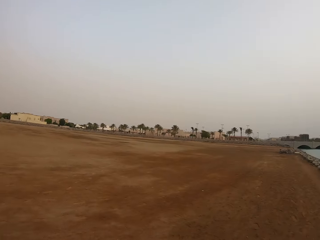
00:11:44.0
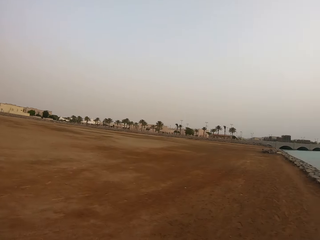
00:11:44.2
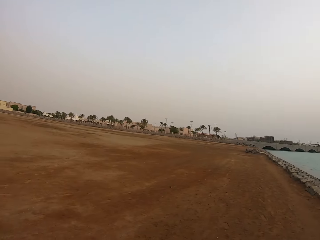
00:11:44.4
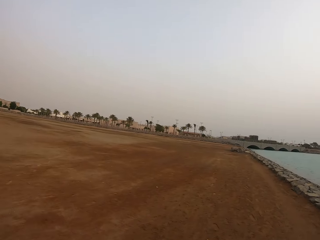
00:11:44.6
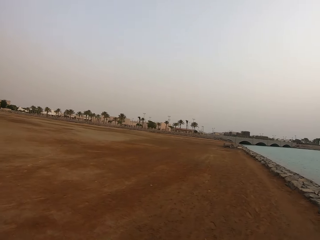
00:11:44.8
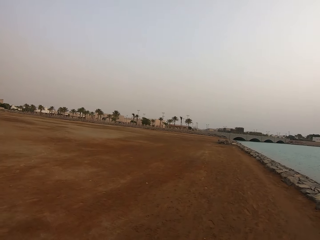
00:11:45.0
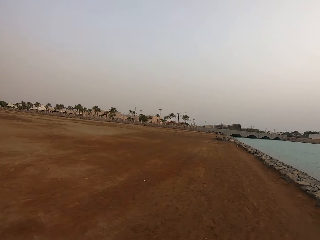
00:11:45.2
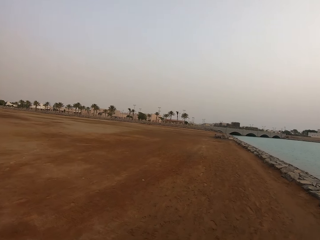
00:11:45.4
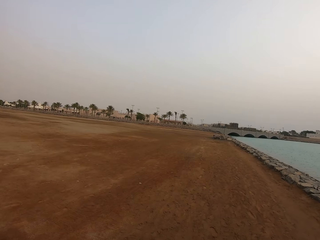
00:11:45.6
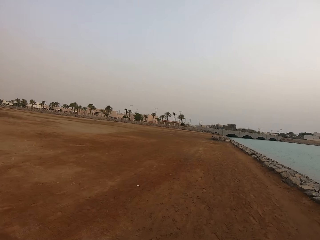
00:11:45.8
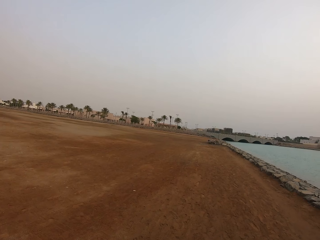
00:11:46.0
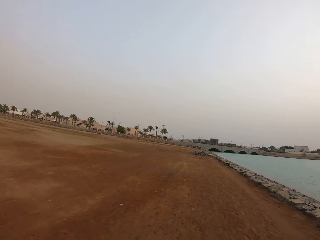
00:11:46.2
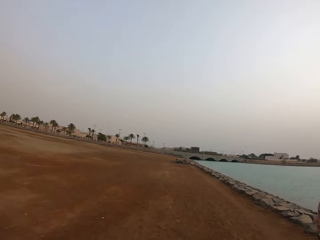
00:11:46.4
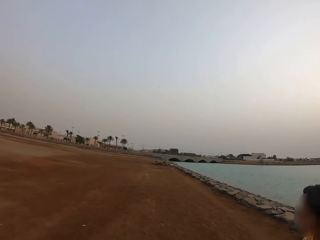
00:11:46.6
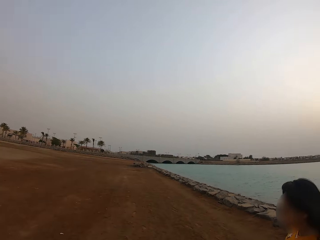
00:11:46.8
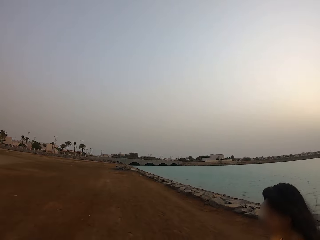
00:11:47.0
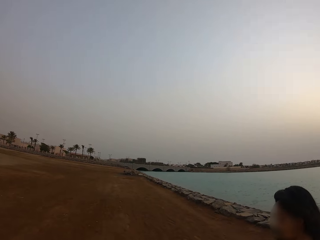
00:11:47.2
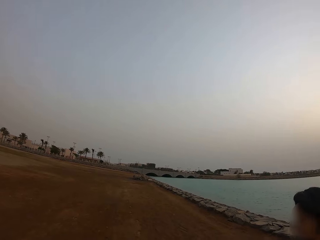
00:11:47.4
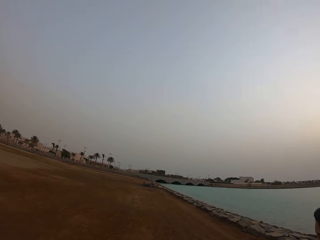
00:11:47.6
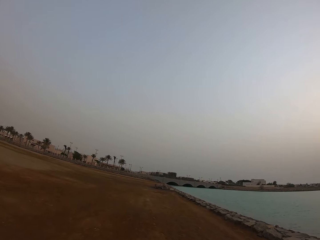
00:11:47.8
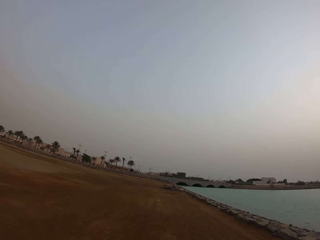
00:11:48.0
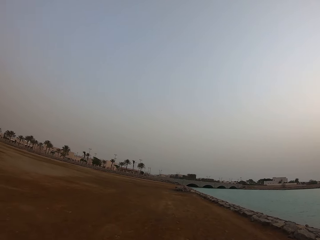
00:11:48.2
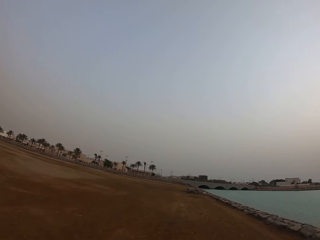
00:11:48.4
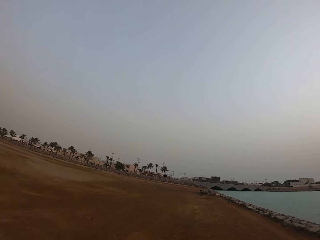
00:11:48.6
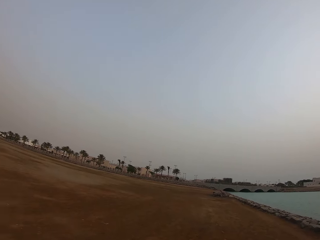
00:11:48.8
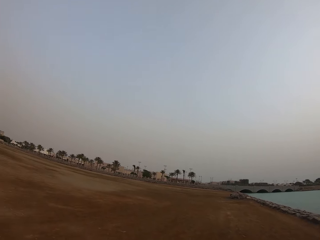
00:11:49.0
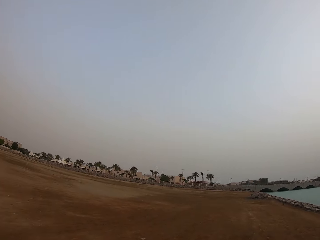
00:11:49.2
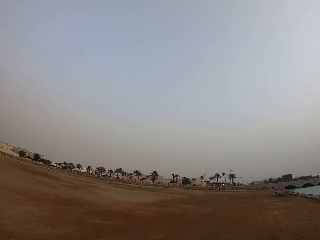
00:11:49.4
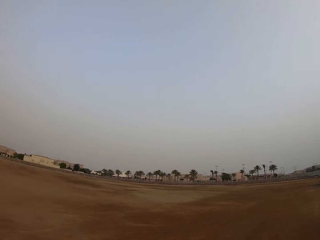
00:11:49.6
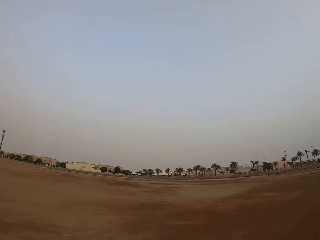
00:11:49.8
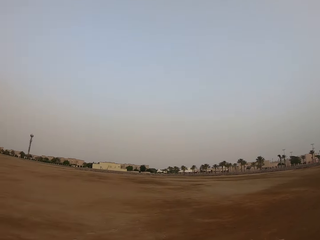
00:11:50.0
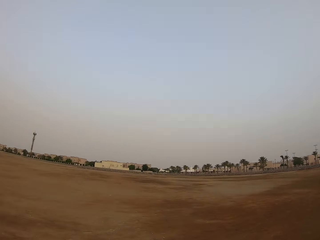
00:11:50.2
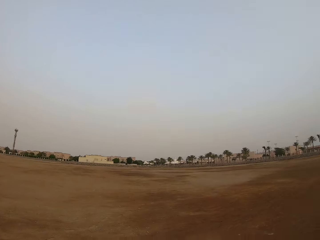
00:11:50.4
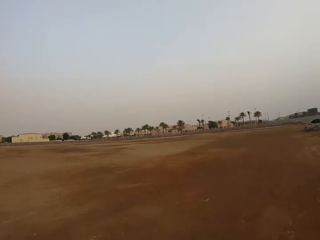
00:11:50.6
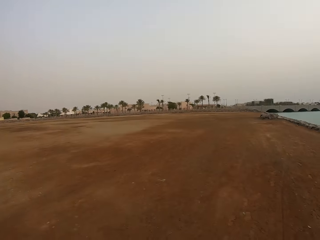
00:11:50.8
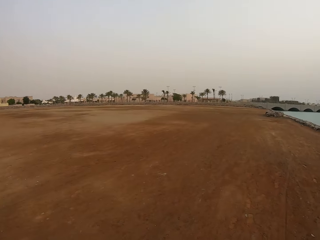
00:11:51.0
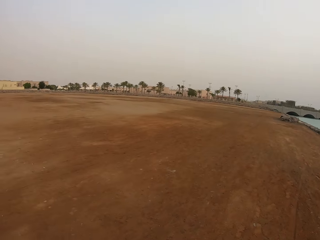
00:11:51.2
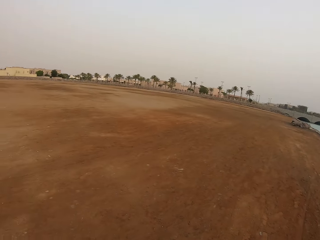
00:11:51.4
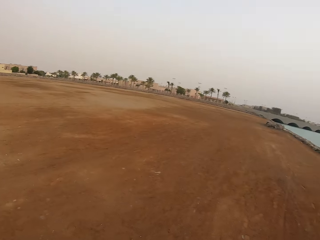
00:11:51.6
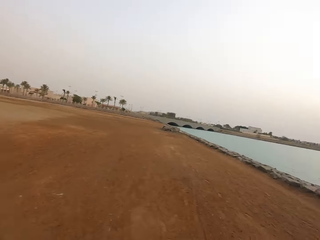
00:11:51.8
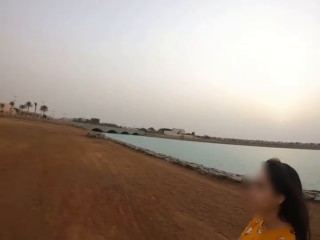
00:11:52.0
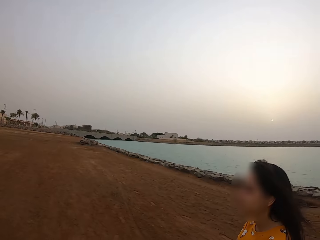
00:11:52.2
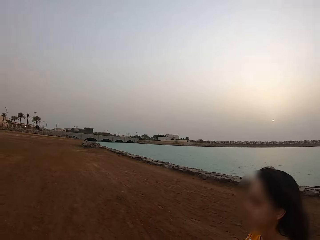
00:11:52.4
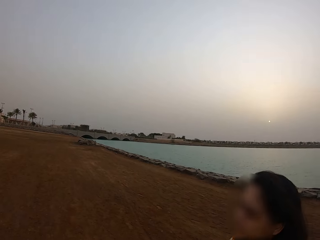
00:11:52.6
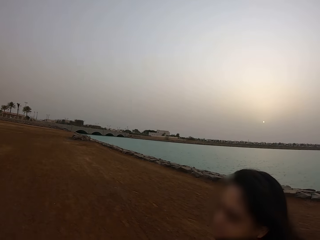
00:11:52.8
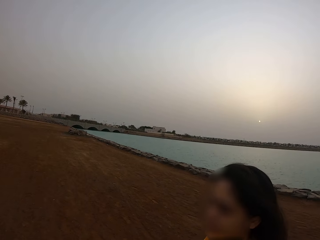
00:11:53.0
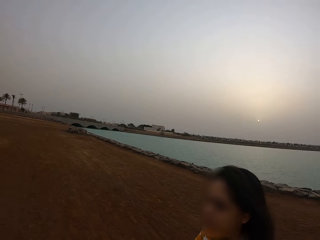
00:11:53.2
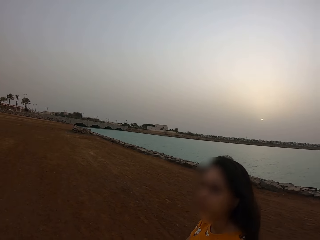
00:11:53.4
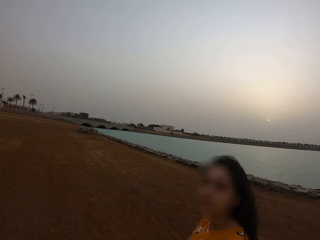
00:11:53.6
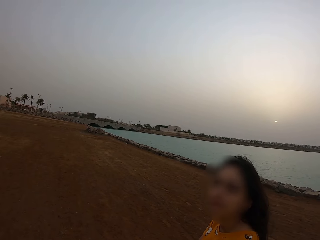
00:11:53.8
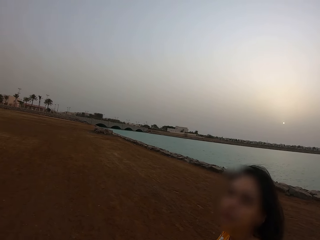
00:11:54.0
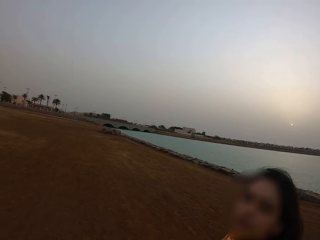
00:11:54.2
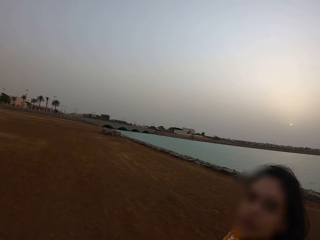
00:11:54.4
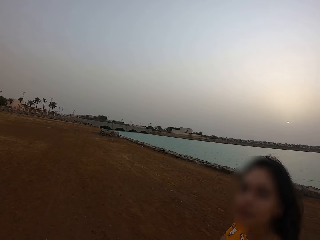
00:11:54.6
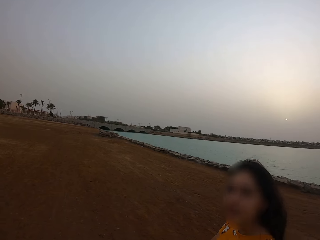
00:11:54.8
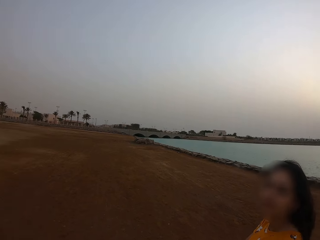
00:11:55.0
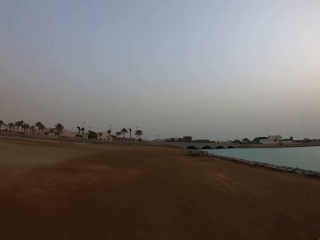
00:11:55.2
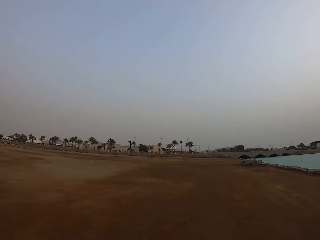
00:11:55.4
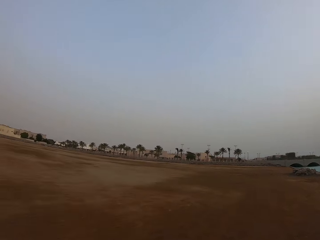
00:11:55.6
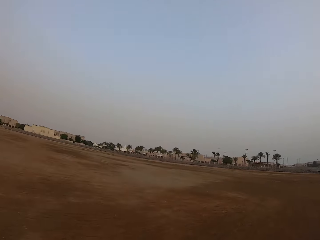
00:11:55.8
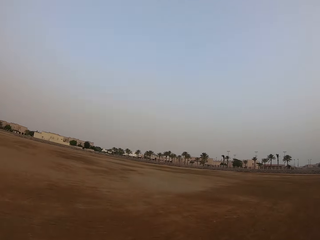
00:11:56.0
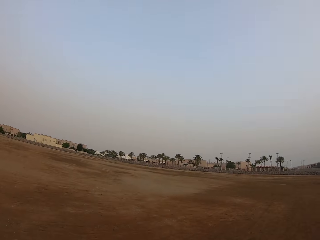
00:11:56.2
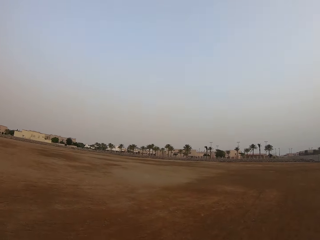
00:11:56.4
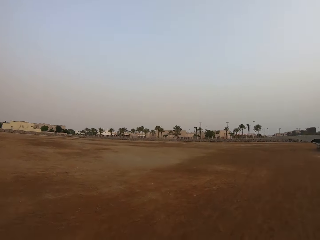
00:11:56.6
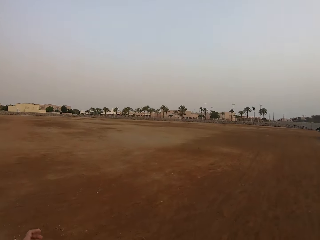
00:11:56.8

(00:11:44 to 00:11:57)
The camera wearer walks beside a lady on the field. They walk on the field.

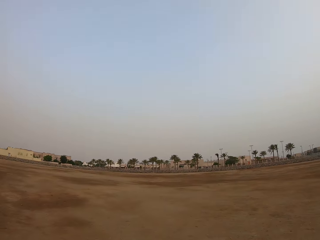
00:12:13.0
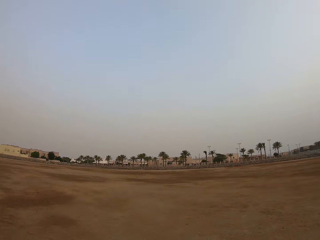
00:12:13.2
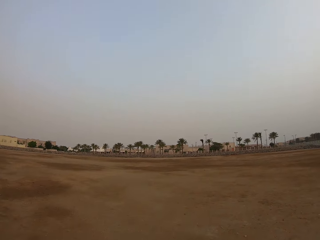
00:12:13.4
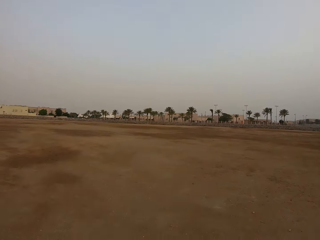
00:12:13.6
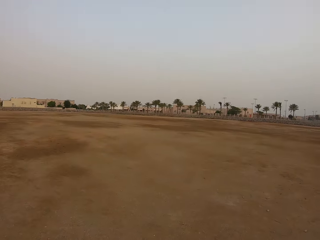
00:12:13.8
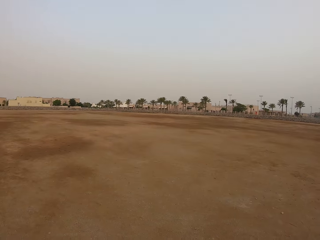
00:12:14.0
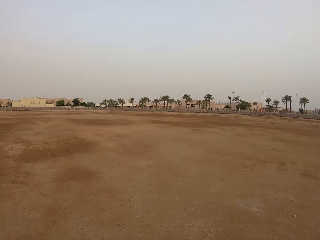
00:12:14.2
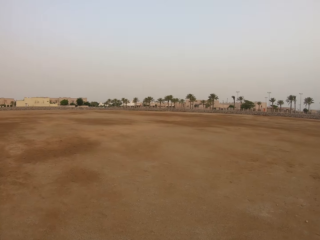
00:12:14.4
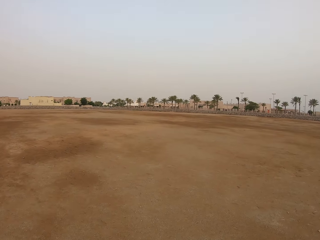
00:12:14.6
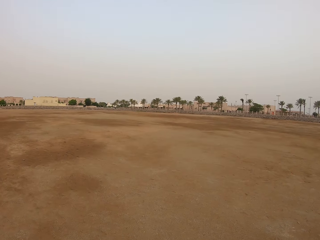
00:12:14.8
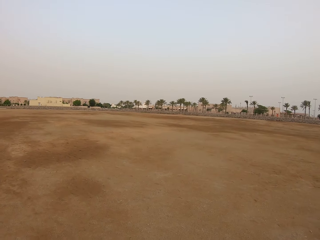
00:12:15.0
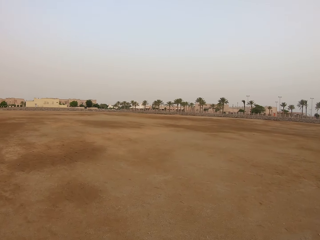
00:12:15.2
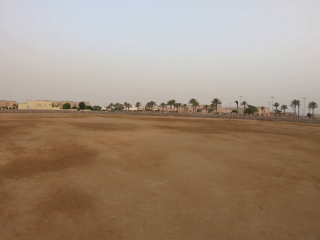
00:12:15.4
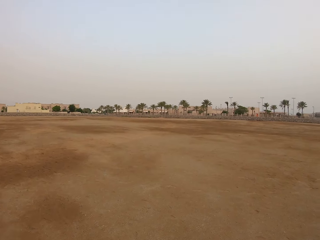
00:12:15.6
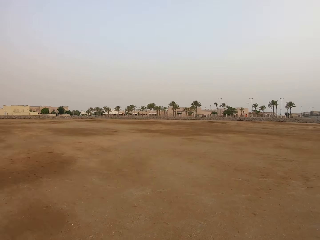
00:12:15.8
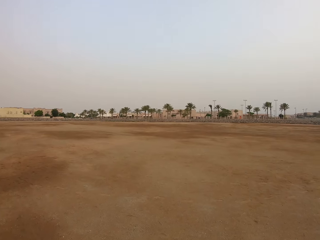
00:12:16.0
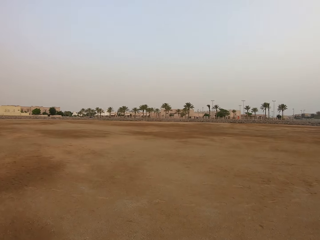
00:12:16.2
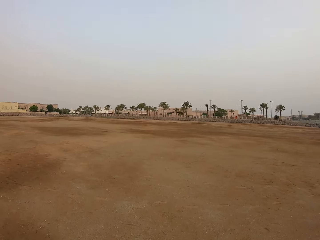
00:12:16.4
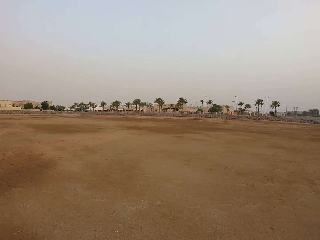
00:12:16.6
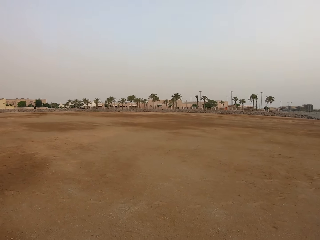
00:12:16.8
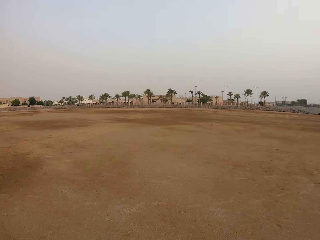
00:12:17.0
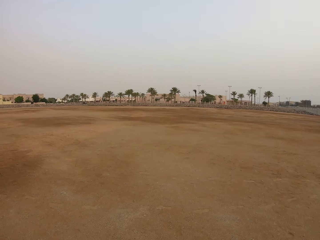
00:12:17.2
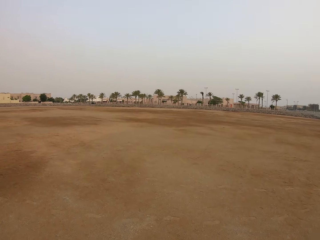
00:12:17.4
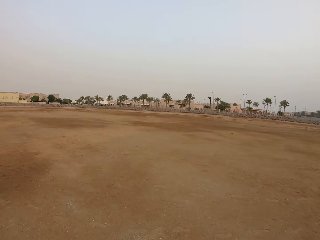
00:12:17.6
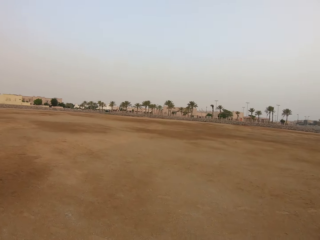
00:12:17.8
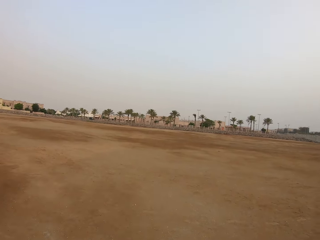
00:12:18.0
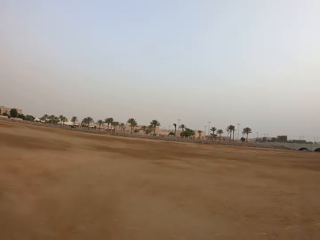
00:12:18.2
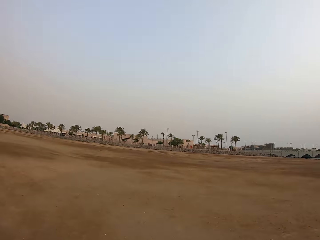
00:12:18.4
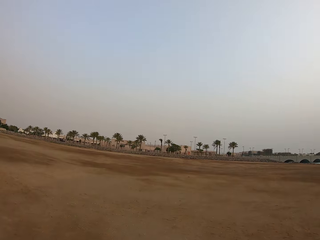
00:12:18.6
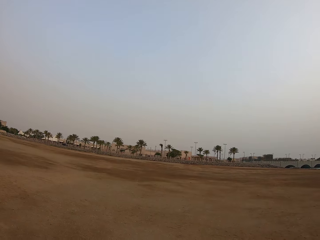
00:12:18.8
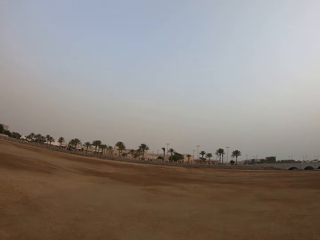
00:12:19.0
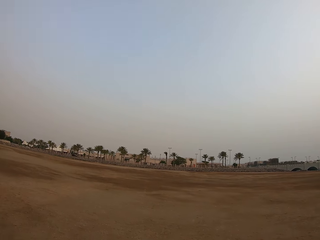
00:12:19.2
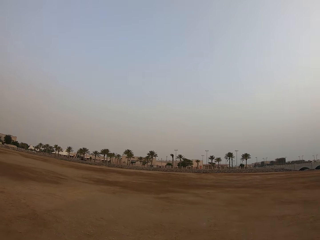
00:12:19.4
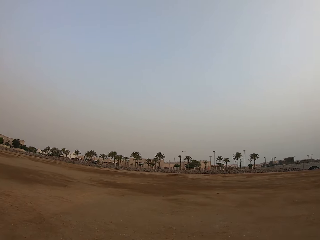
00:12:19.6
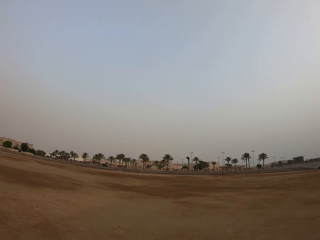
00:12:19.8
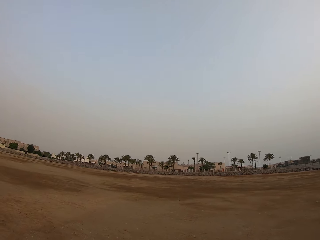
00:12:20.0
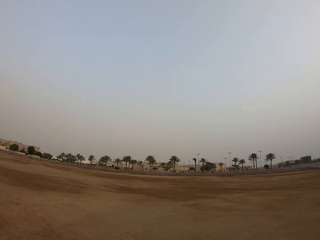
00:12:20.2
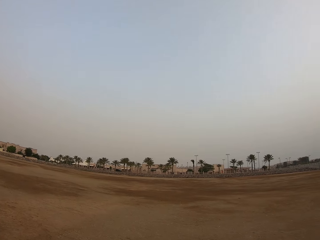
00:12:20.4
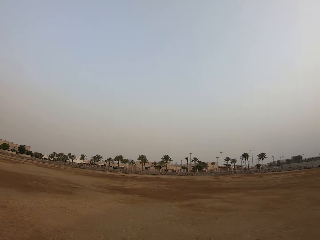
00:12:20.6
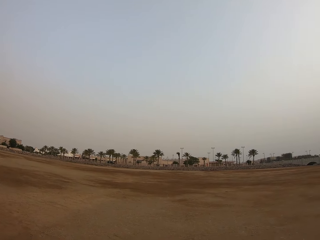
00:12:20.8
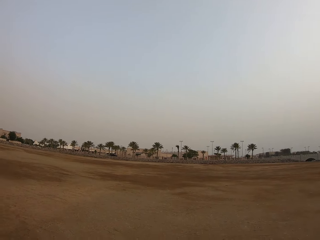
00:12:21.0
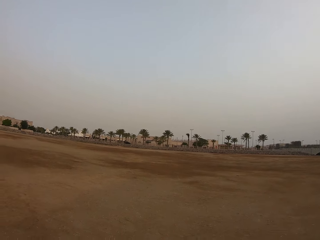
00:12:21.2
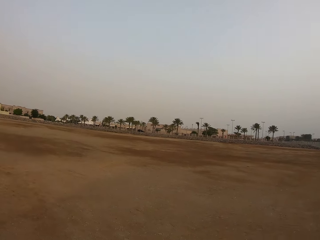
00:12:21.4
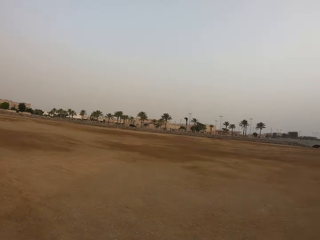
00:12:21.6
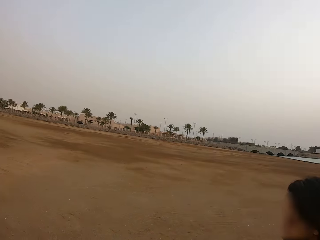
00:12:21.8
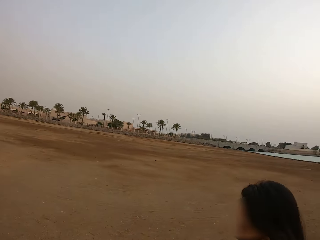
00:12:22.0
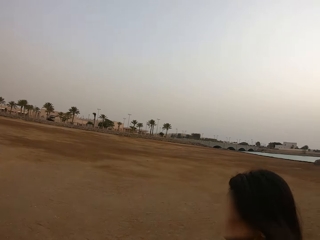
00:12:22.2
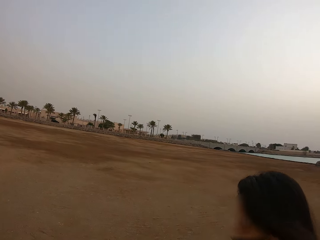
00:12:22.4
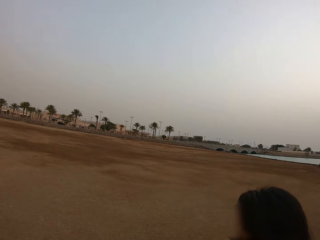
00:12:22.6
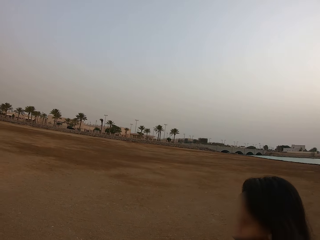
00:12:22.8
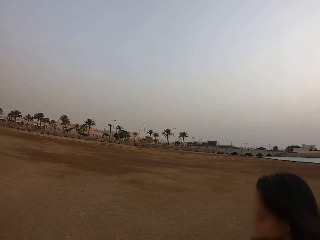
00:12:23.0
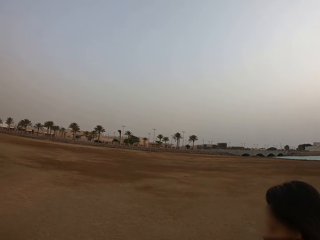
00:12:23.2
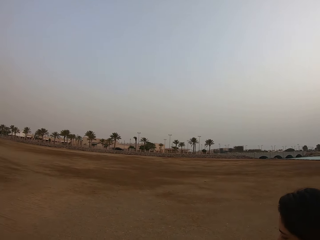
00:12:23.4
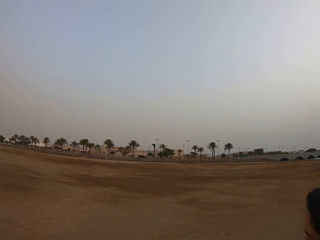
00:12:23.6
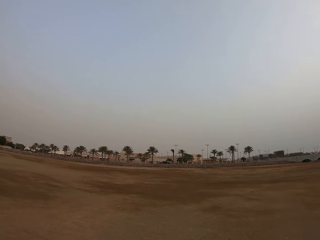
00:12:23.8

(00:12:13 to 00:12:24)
The camera wearer looks at the building. They look at a lady.
